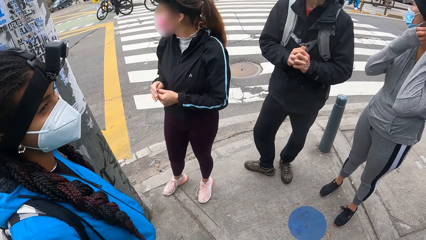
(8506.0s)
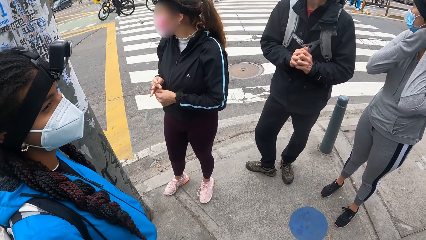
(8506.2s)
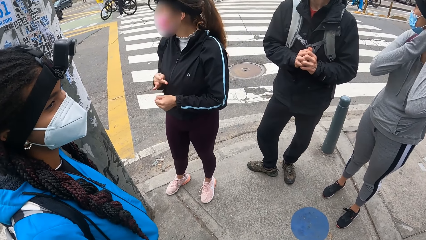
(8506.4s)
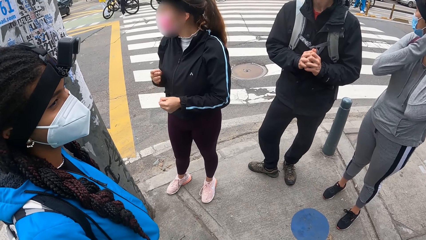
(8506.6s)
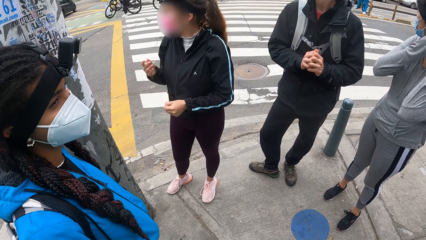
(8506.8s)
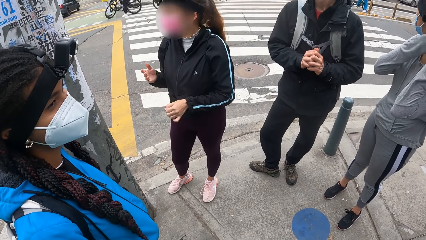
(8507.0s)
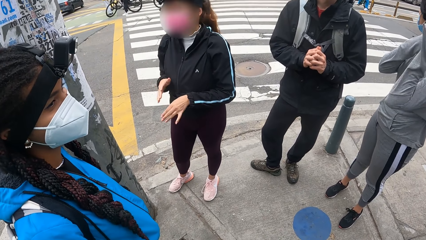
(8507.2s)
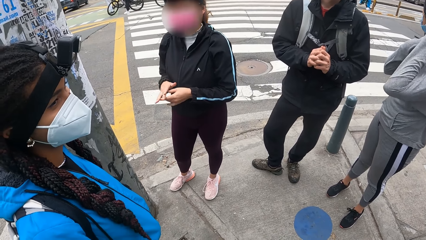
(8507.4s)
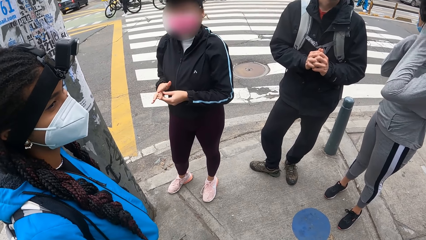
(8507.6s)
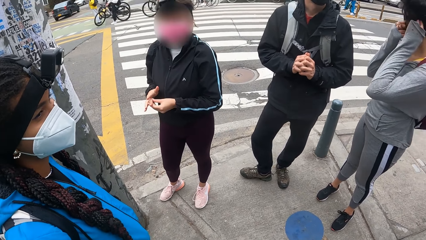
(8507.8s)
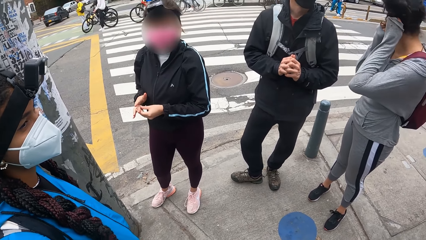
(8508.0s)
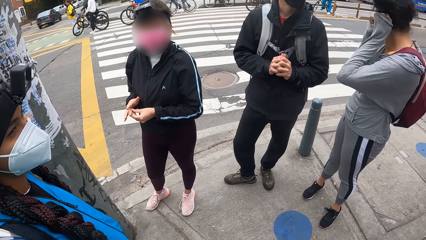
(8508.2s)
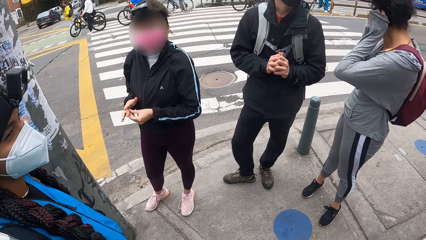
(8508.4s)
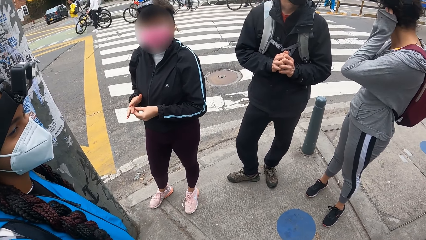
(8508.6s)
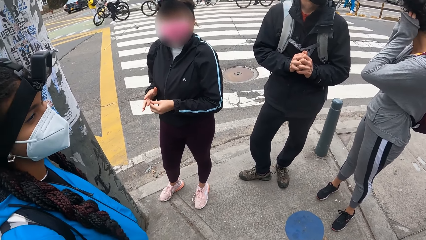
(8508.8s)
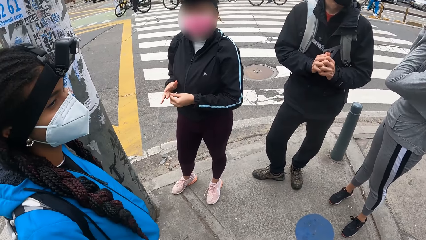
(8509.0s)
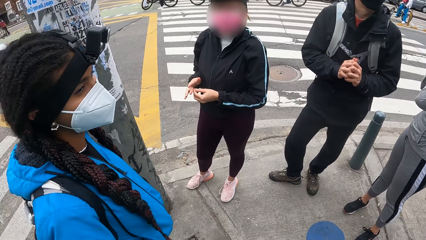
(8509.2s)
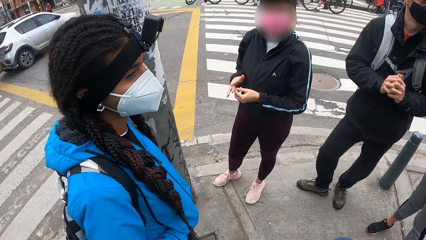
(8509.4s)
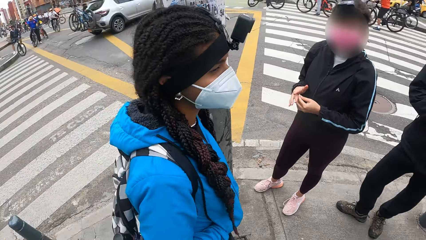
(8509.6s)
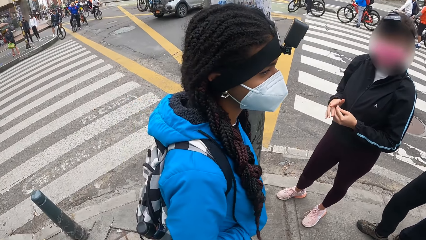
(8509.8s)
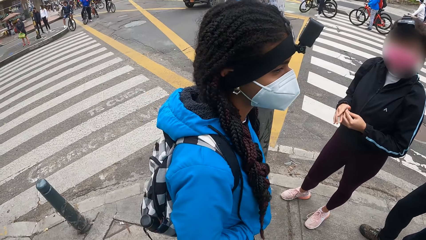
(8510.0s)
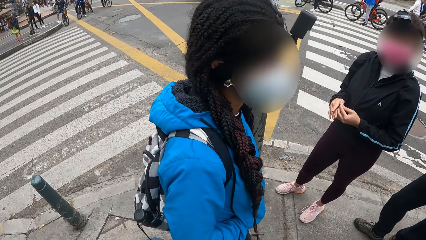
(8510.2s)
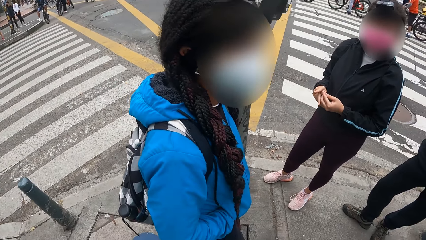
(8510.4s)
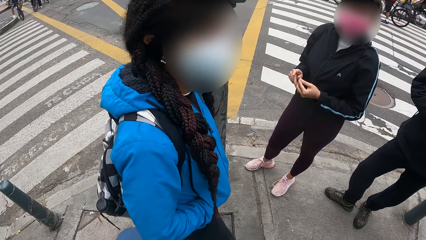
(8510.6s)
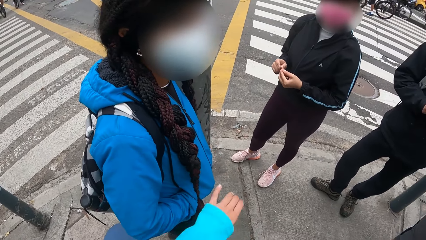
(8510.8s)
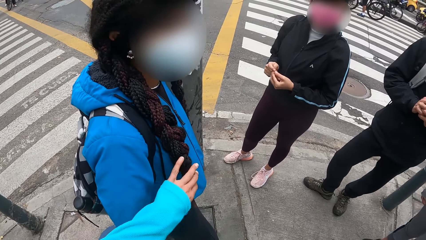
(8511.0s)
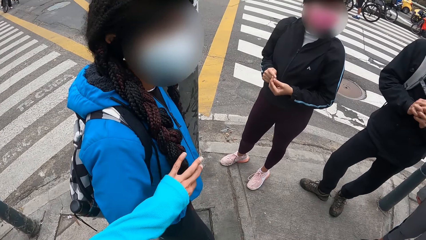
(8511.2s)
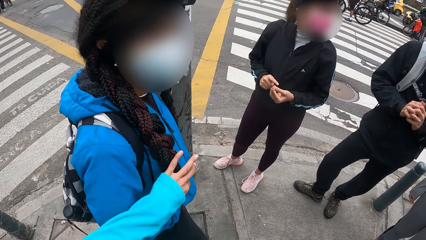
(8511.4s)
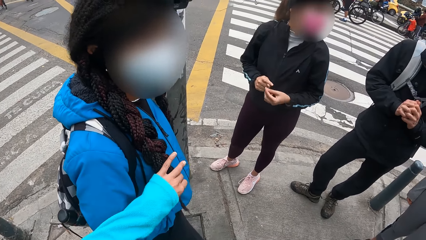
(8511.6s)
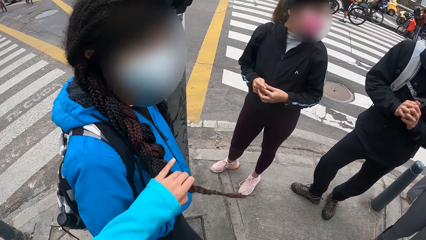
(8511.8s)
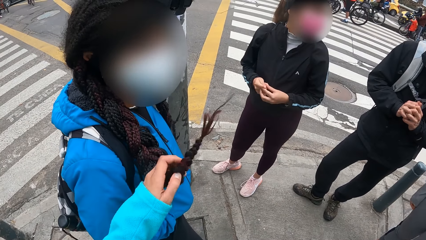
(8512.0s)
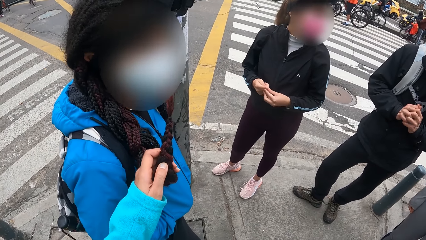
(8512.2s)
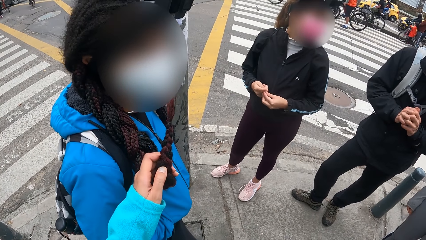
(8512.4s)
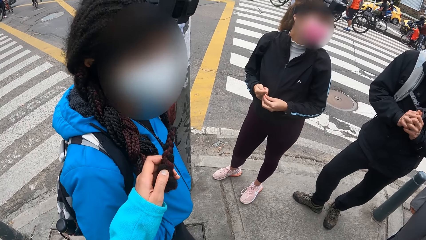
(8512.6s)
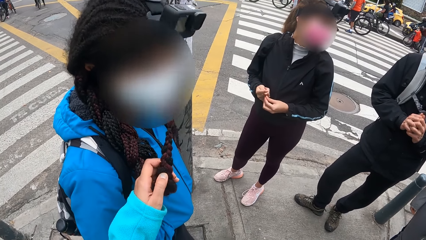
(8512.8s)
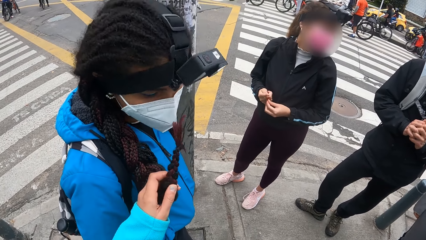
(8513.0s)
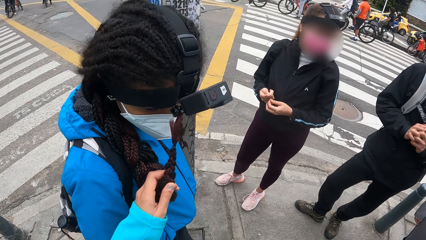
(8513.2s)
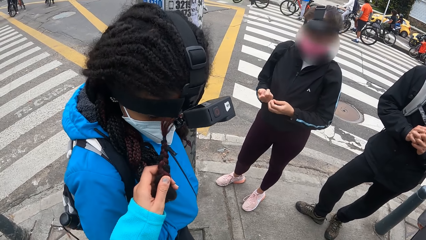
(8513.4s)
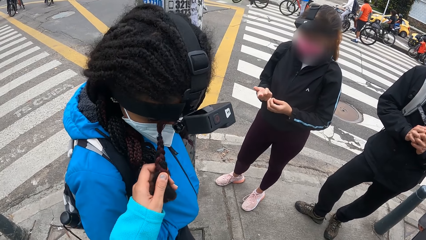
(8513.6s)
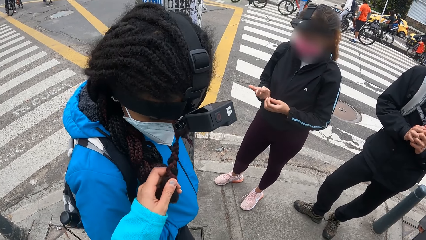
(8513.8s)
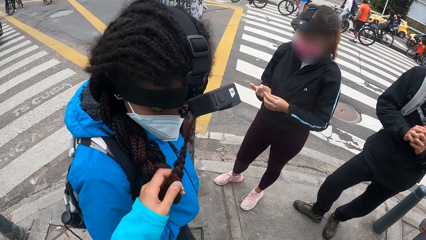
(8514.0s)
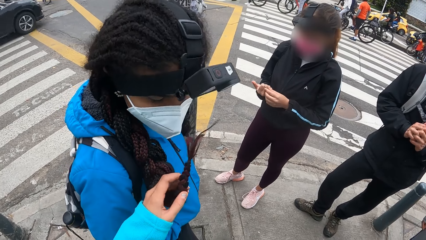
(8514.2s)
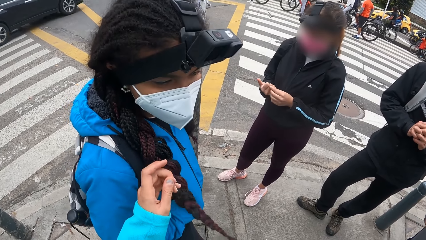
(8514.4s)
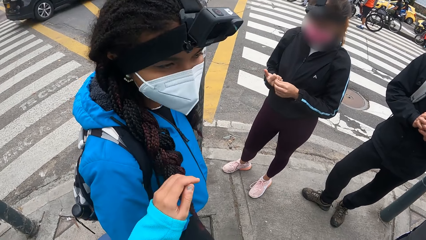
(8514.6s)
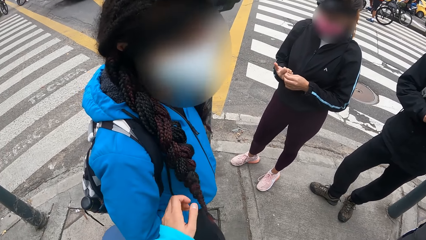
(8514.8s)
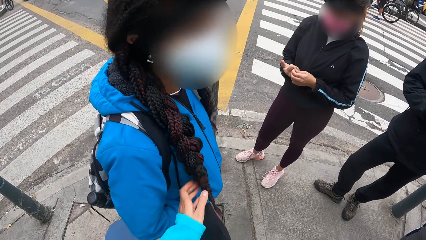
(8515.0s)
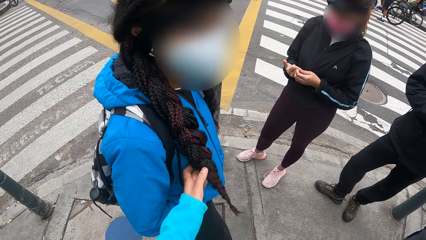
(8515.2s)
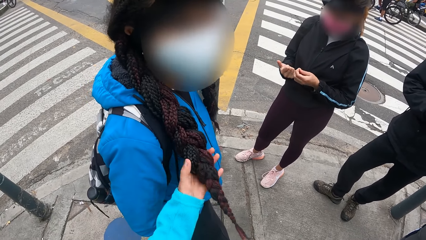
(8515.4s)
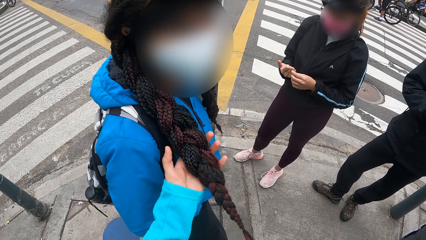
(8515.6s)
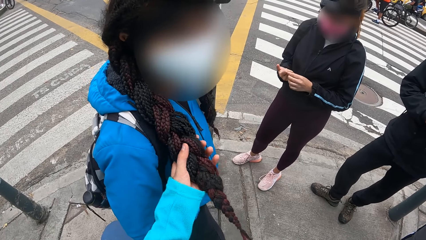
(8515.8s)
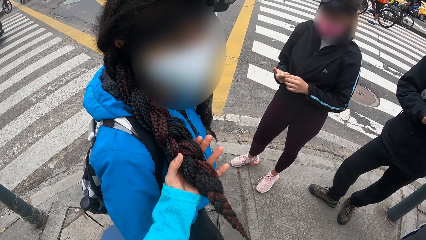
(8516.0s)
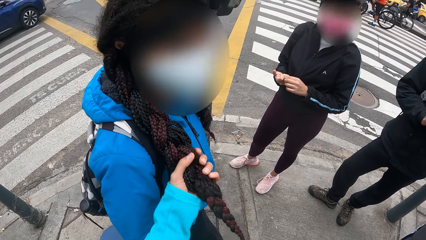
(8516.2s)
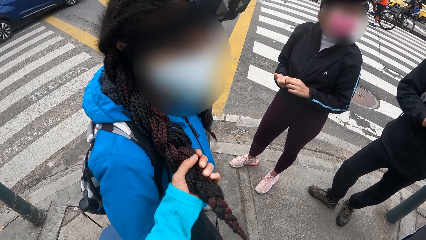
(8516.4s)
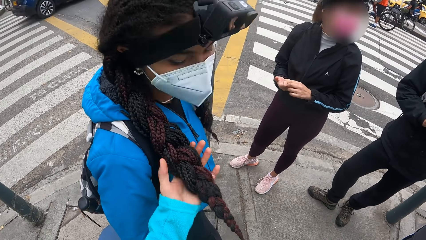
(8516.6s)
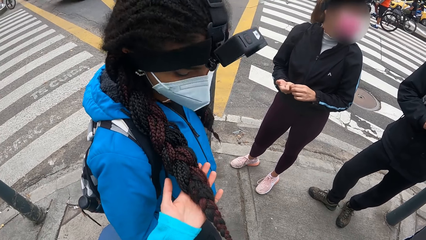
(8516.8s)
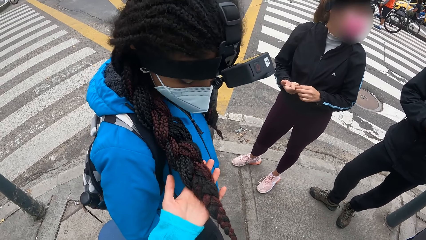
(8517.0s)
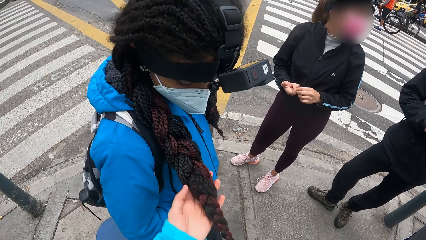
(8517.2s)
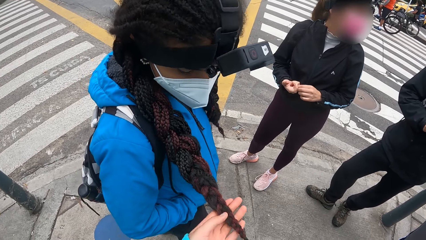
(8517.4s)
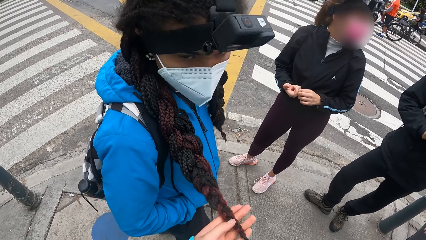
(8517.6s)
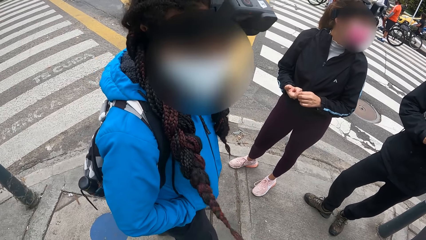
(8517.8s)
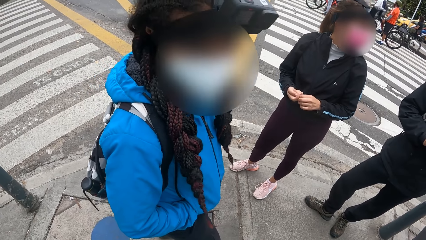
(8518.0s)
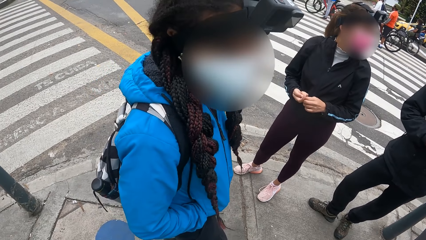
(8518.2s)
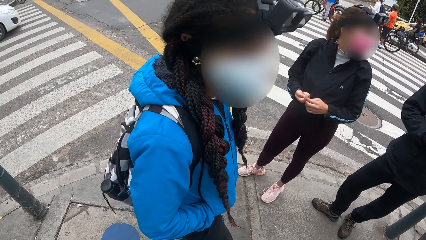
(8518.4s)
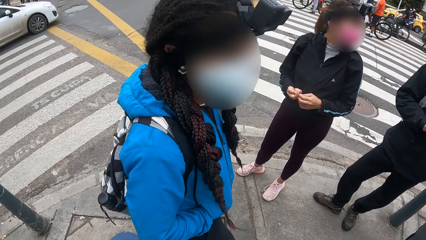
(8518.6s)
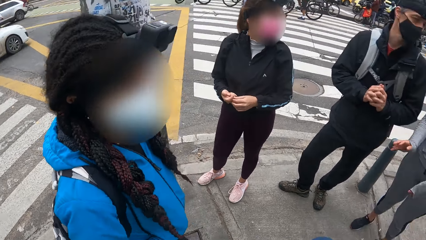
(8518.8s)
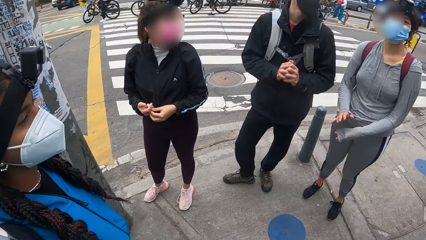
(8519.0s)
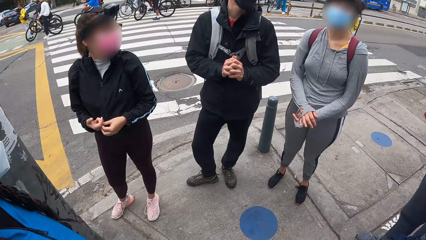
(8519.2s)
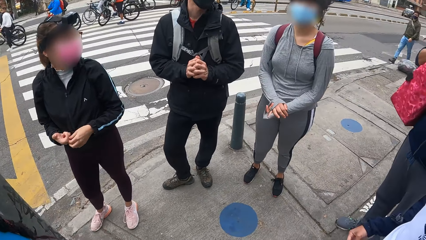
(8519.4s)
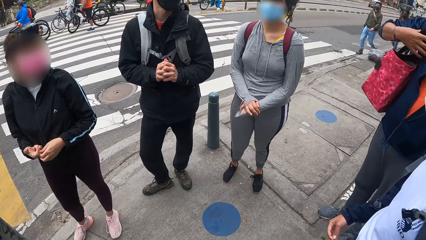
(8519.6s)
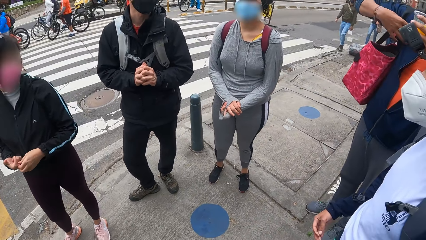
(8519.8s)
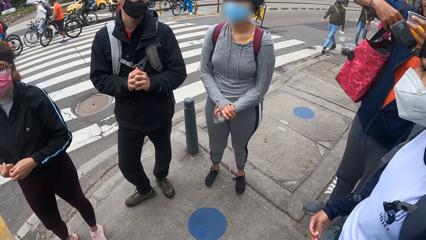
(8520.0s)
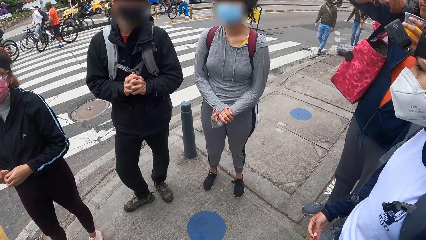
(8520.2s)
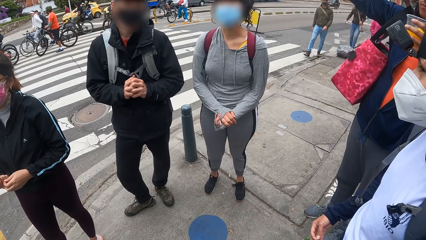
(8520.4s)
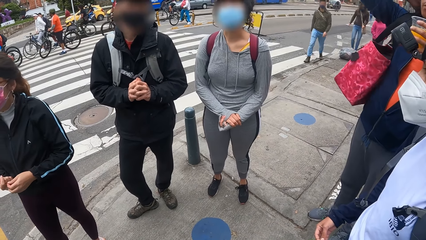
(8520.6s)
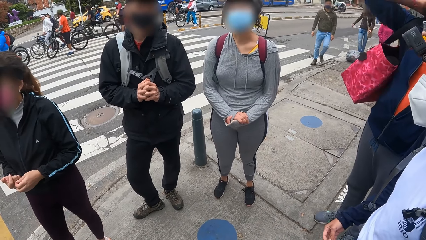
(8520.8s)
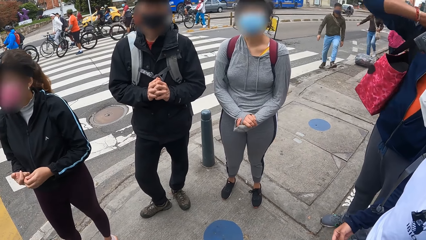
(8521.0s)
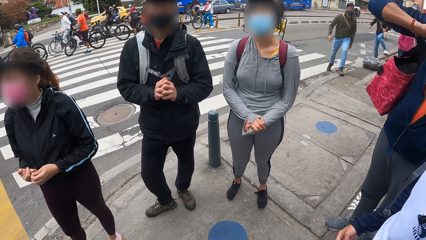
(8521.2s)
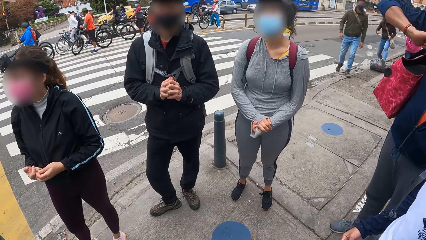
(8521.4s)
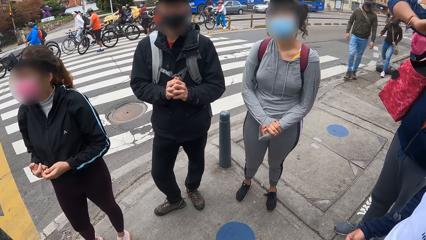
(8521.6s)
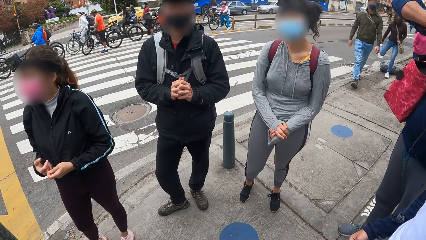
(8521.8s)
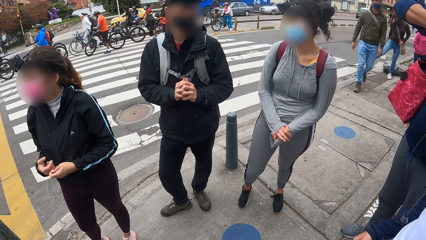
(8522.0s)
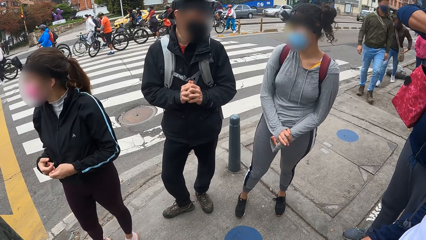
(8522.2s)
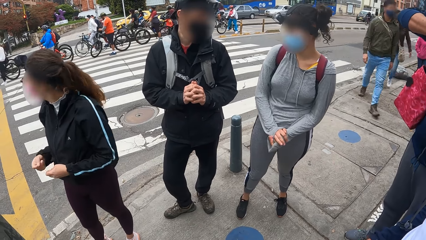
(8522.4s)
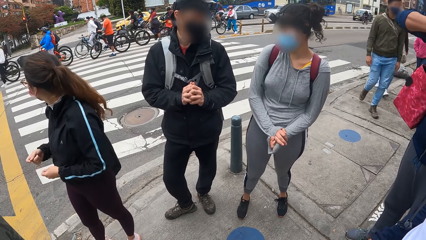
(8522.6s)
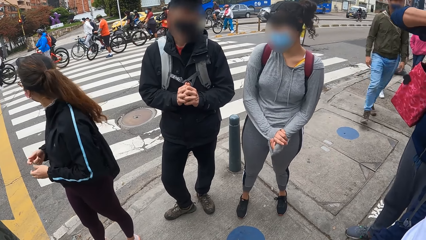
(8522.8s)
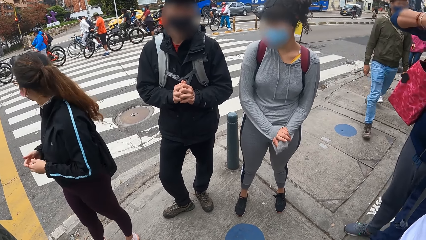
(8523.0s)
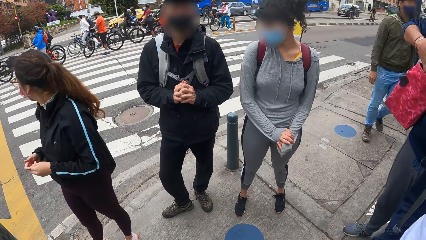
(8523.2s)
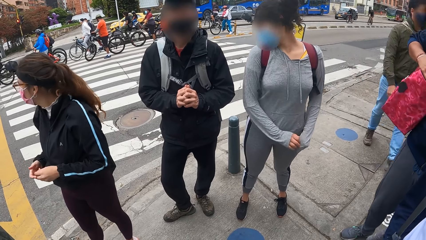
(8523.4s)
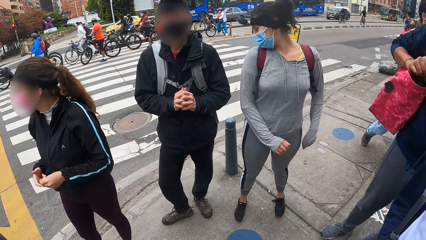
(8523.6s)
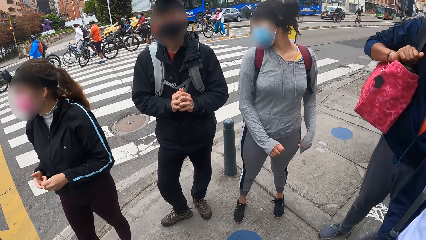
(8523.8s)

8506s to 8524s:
A woman talks to the camera wearer. The camera wearer picks the hair weave of another woman with her left hand. She touches the other woman's hair. She moves around the road.
